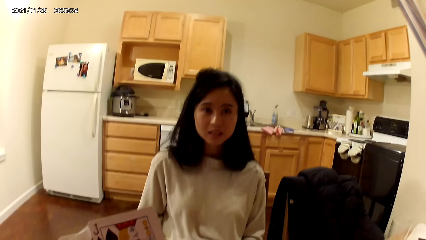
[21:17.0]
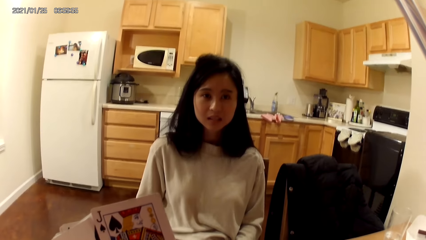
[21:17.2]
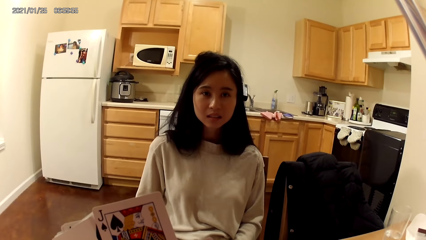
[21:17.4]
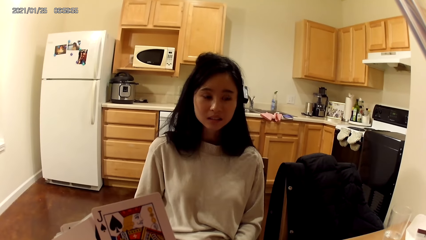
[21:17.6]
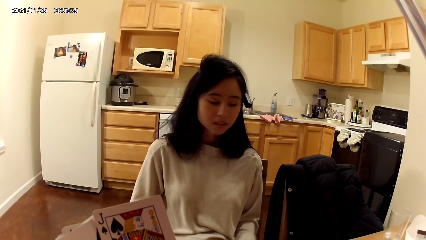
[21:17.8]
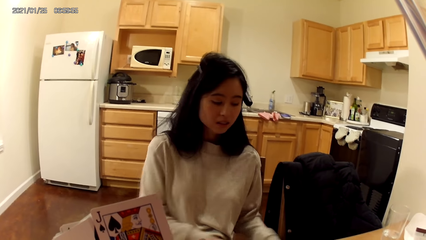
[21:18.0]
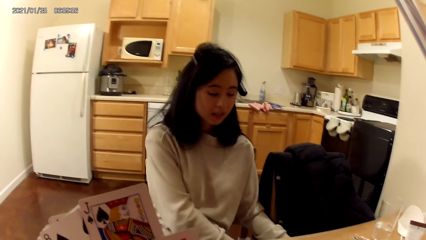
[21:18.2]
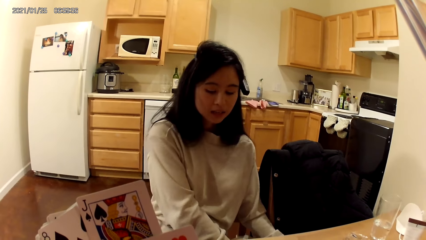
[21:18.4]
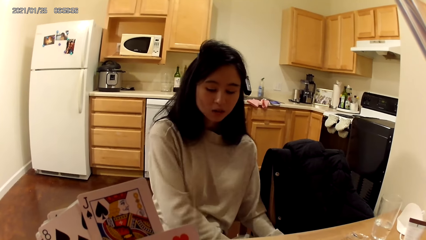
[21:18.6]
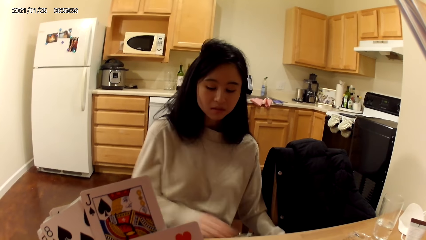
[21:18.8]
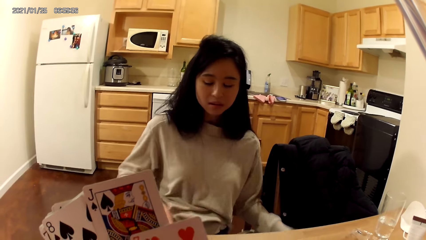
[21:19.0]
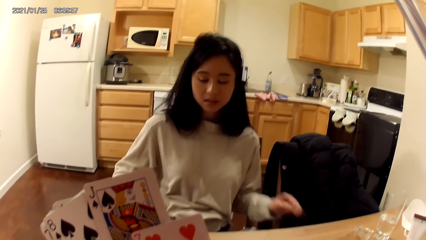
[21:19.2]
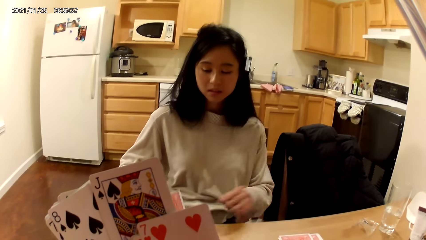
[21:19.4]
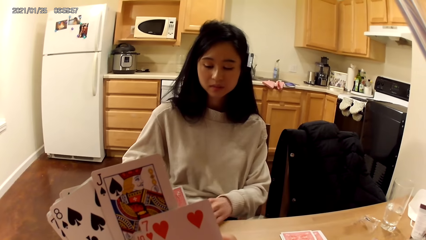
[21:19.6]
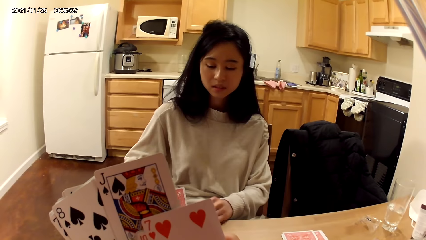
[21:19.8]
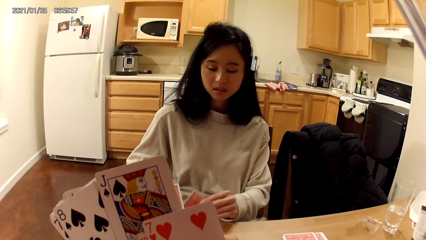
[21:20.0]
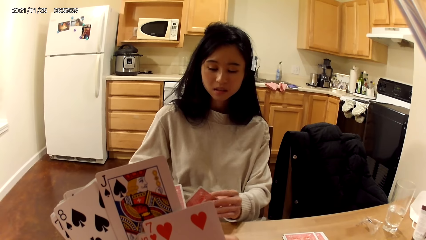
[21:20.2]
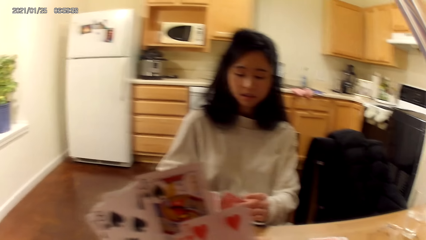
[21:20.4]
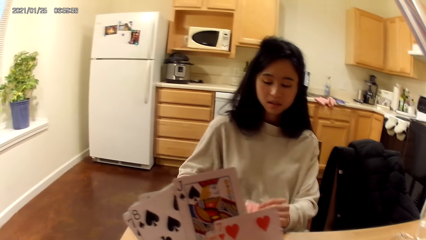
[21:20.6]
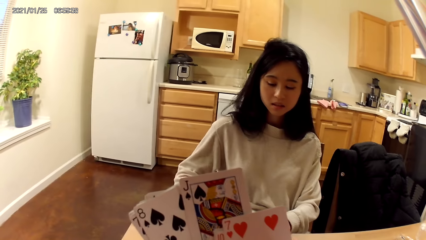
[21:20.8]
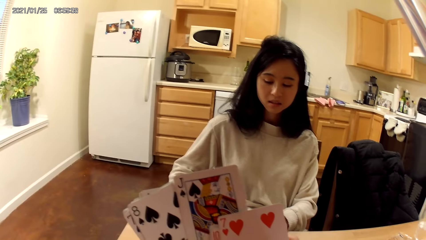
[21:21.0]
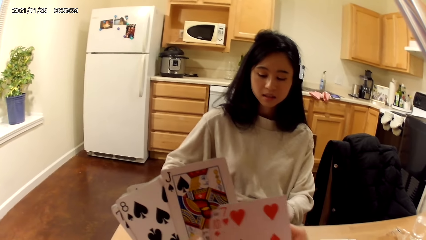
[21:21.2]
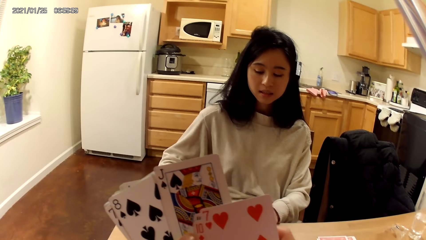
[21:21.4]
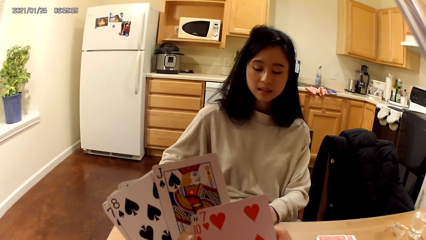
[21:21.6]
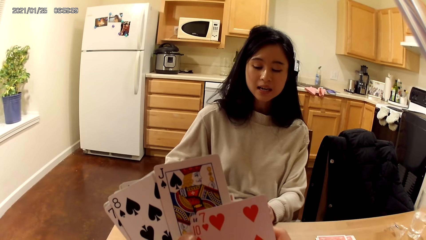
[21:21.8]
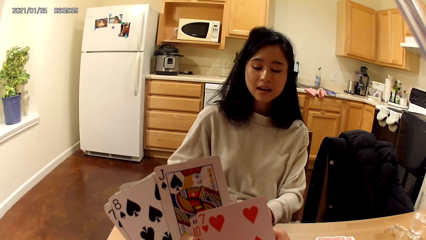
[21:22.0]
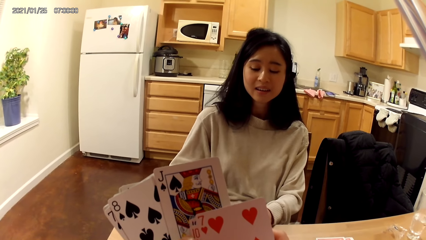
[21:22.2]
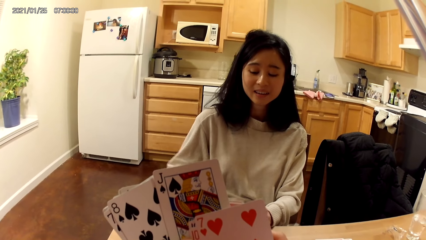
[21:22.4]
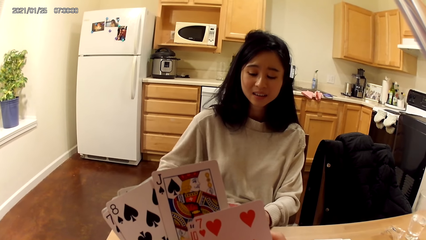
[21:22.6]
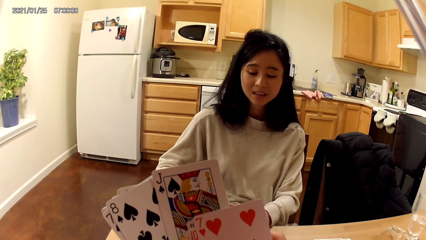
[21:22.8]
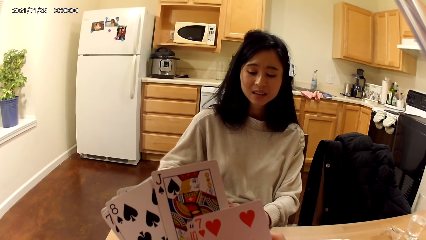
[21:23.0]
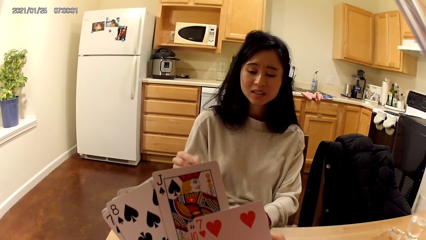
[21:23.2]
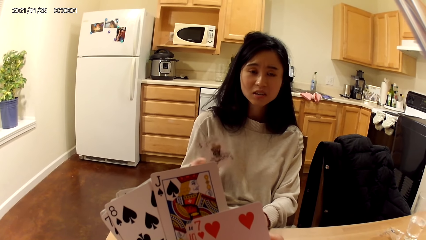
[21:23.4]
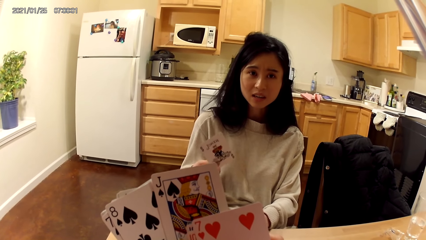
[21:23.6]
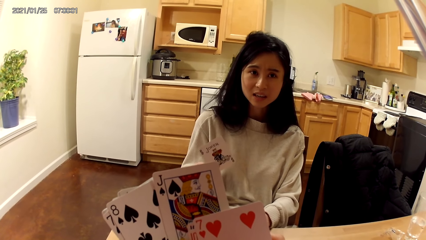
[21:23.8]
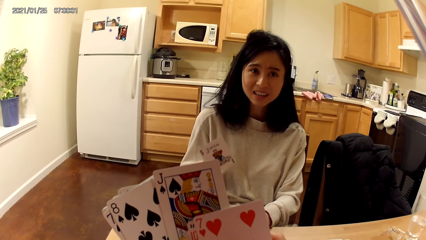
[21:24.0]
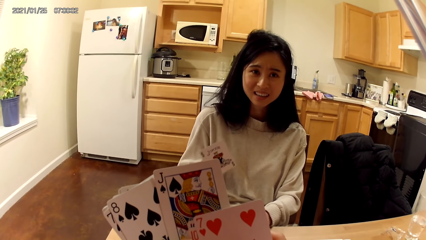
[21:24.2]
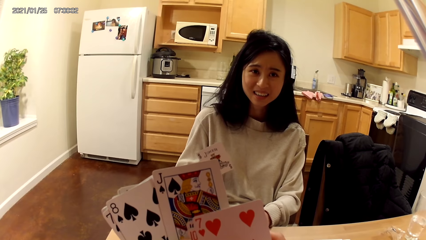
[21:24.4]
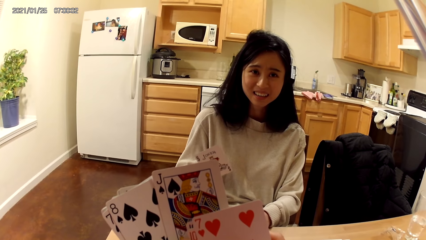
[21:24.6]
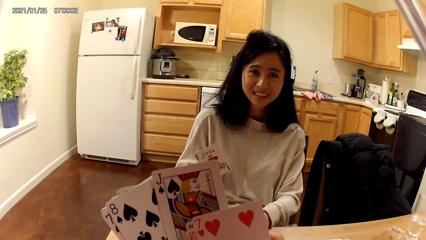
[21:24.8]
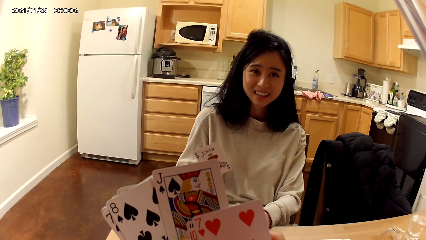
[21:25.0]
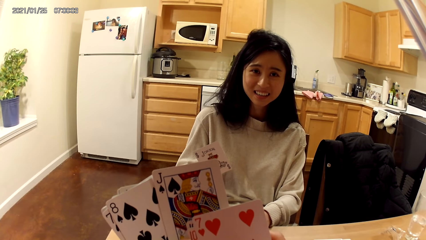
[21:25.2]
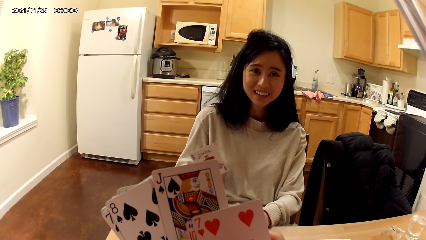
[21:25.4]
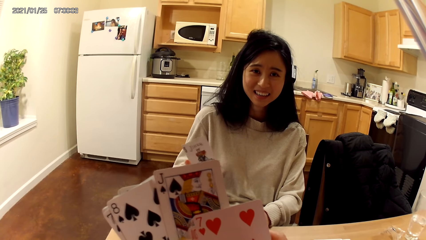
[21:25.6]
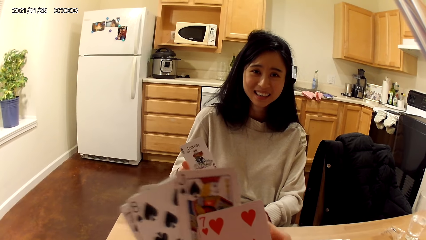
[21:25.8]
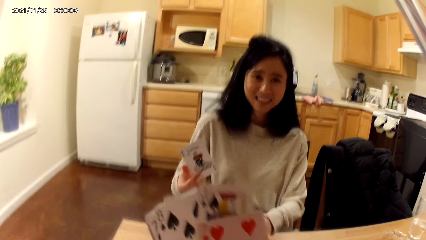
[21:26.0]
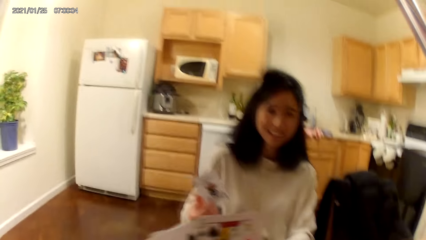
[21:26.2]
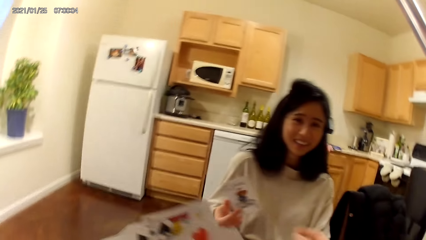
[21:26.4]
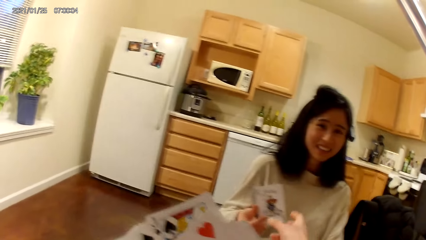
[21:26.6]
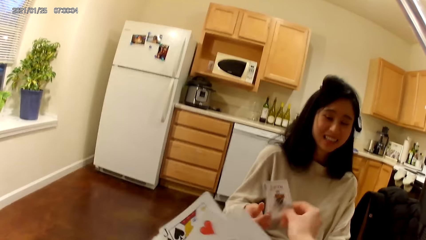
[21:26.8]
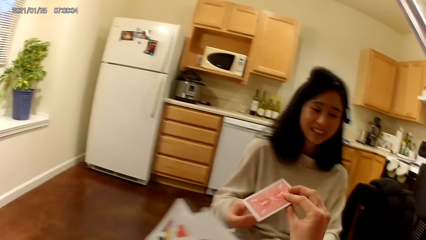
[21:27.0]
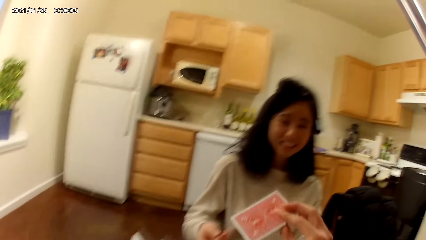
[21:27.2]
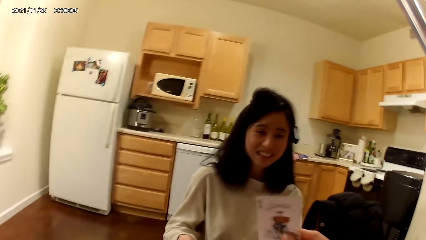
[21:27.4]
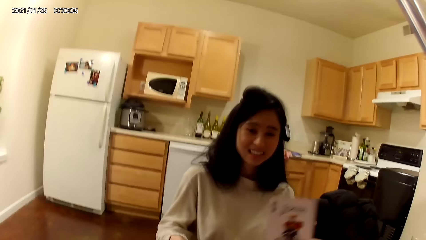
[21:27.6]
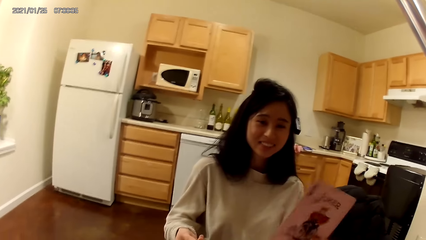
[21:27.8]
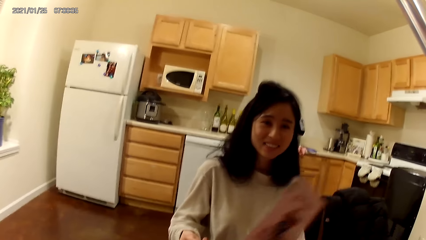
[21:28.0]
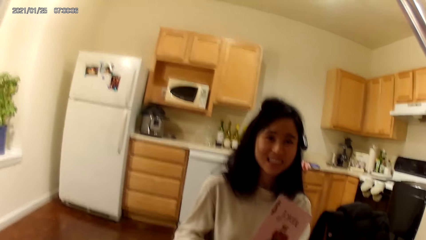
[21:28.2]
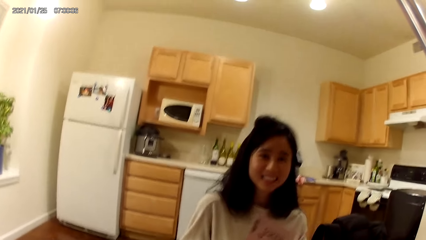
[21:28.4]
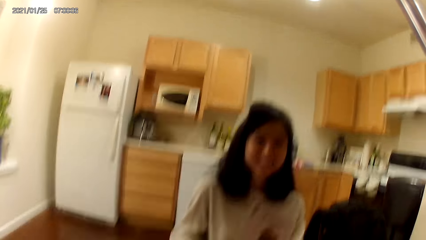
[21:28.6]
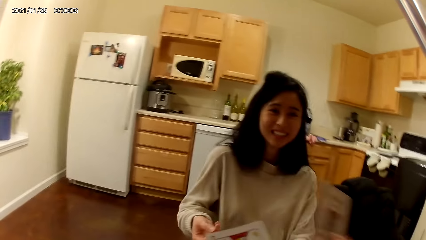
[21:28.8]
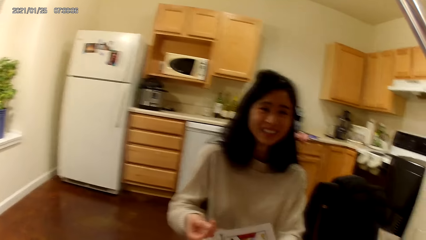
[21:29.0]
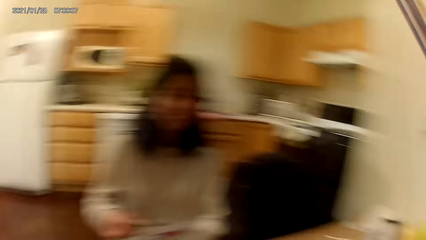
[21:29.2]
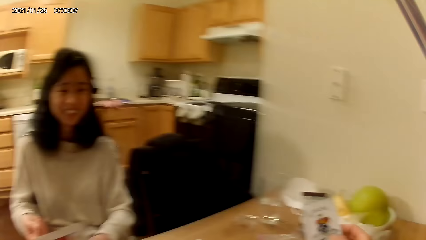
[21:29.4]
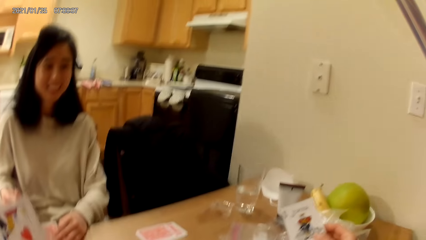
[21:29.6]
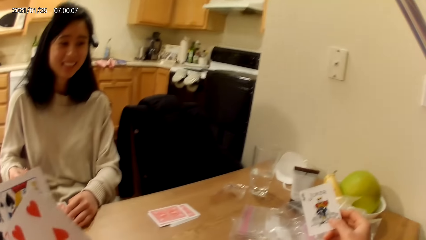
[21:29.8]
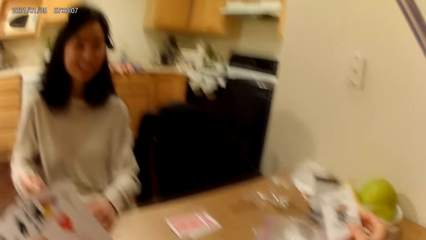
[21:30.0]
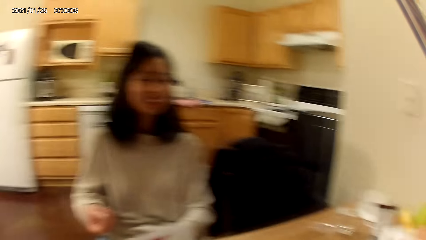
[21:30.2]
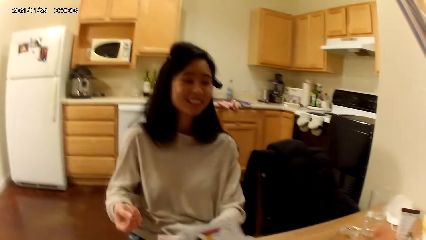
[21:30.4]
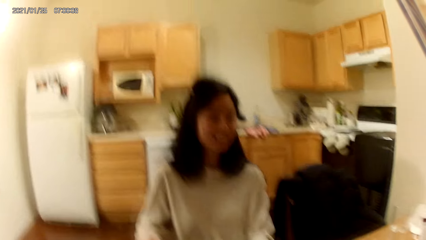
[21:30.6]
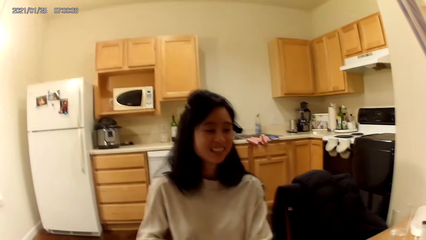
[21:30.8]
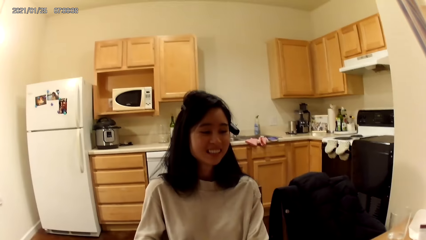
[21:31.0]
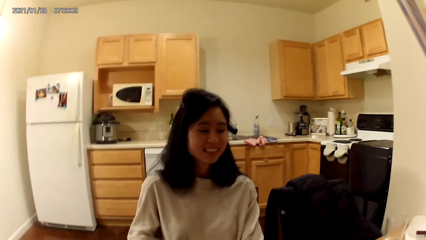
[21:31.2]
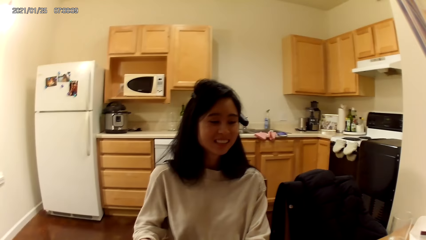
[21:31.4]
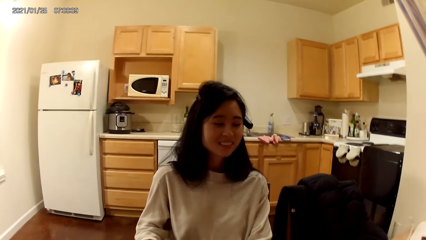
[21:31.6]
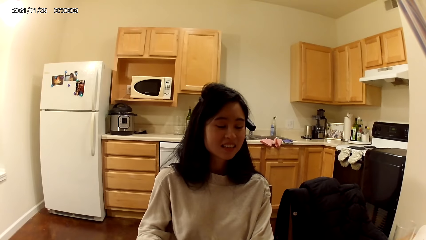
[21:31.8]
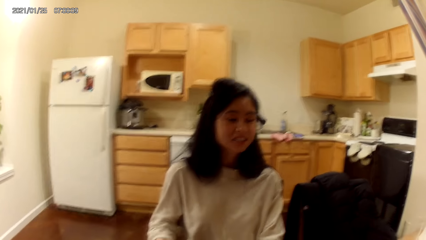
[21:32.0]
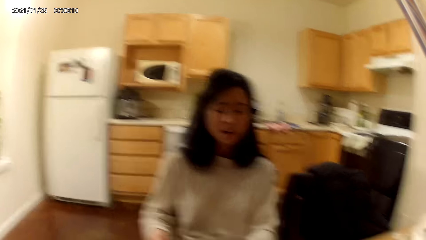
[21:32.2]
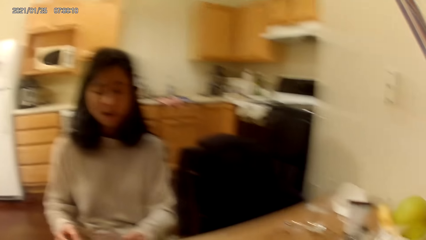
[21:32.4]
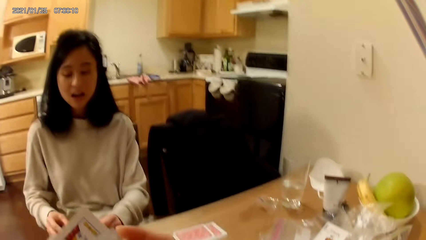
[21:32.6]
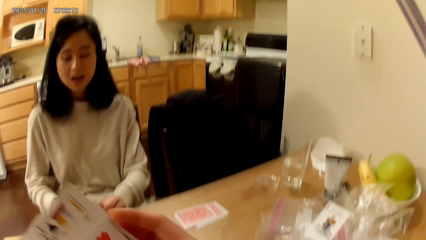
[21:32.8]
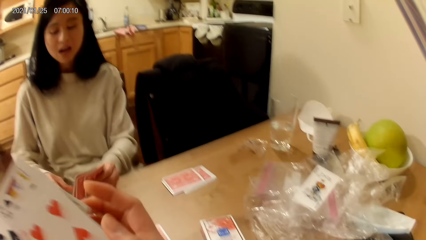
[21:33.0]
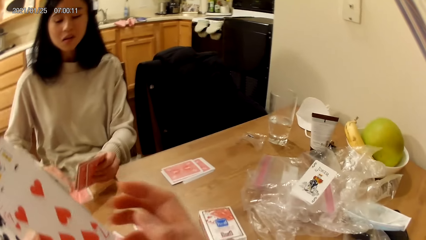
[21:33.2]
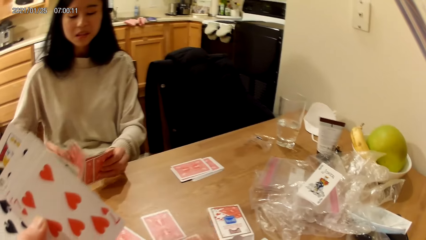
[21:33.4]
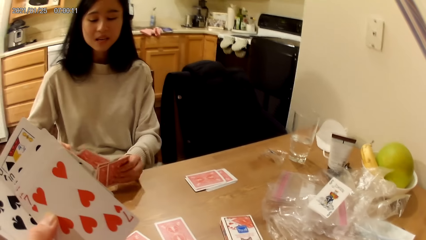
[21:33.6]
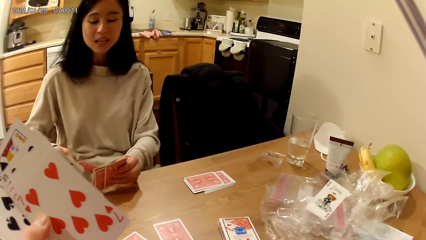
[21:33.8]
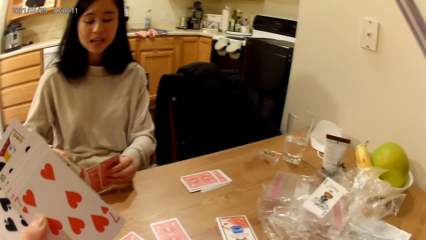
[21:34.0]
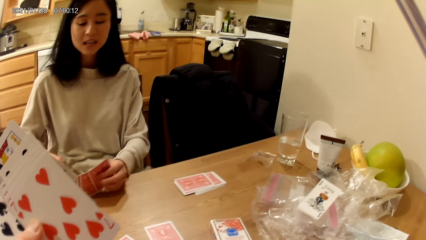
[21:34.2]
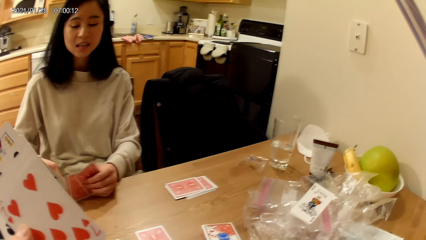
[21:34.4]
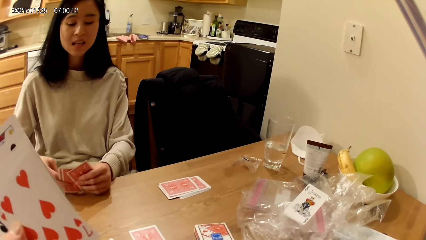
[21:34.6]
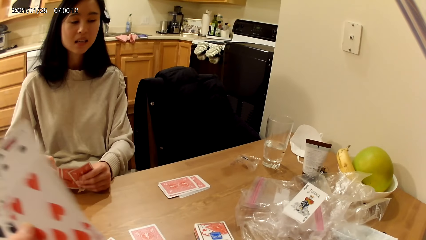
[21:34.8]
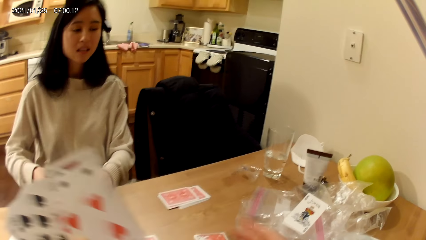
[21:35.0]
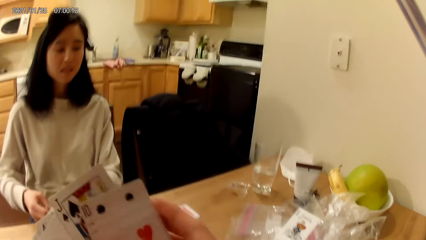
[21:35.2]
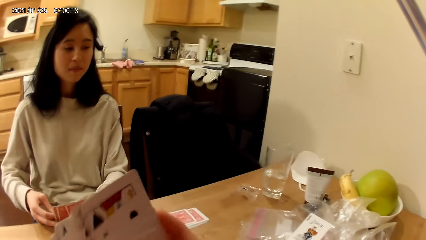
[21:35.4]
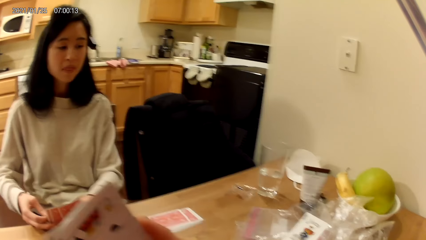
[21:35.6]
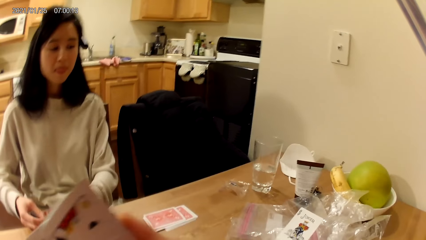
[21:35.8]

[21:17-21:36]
A woman looks at her cards. The woman picks two cards from the dining table with her hands and lowers the two cards. The woman picks another card with her right hand. The camera wearer collects a card from the woman with her right hand. She looks around. The woman picks another card from the dining table with her right hand.
